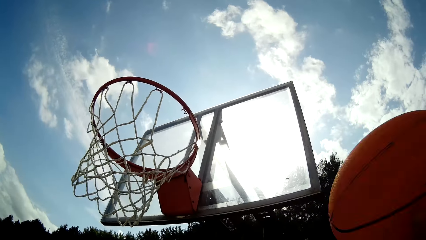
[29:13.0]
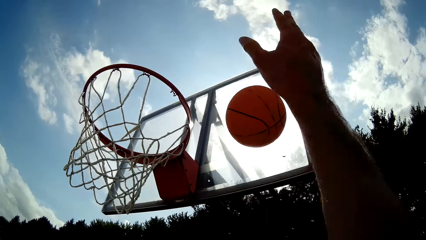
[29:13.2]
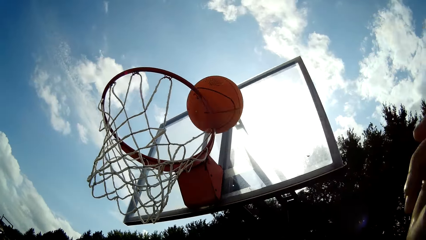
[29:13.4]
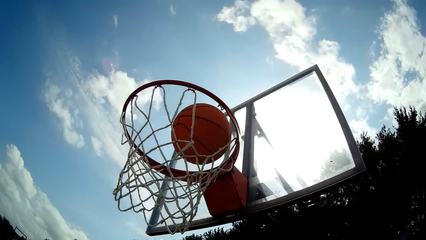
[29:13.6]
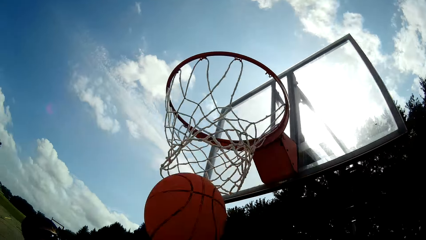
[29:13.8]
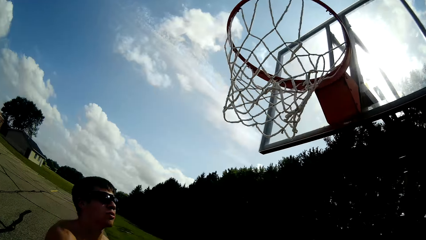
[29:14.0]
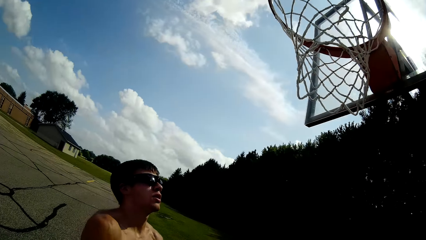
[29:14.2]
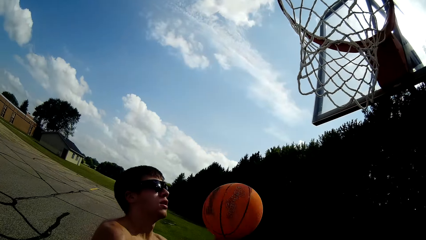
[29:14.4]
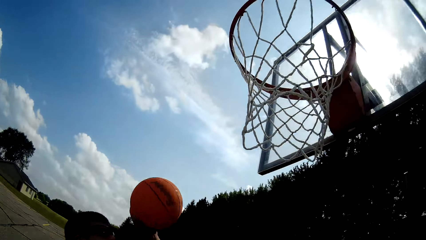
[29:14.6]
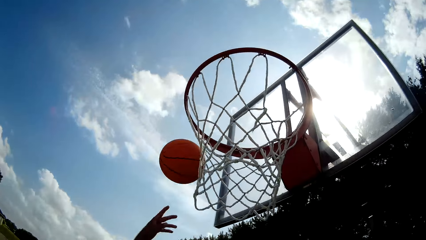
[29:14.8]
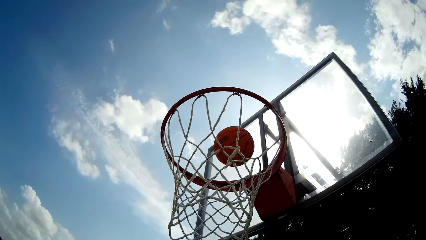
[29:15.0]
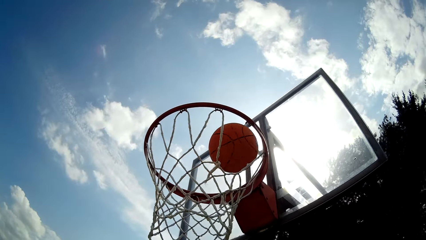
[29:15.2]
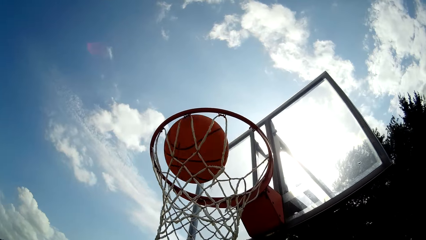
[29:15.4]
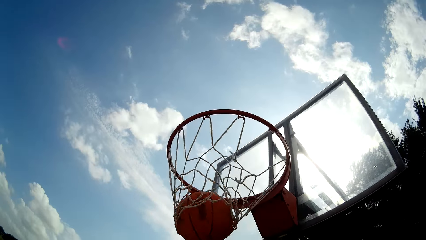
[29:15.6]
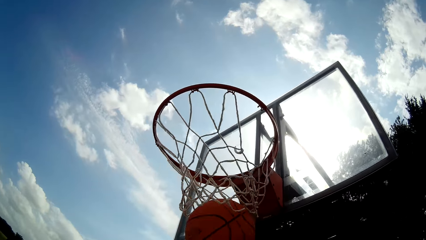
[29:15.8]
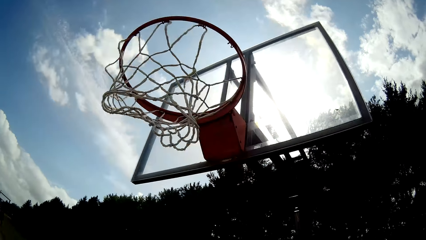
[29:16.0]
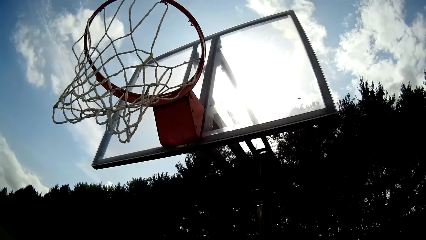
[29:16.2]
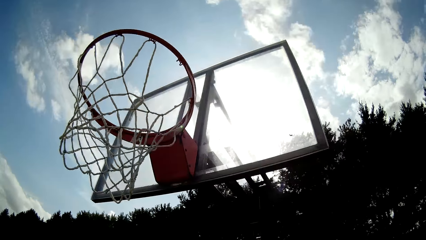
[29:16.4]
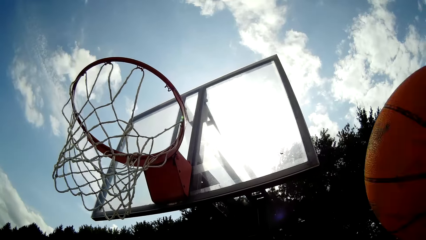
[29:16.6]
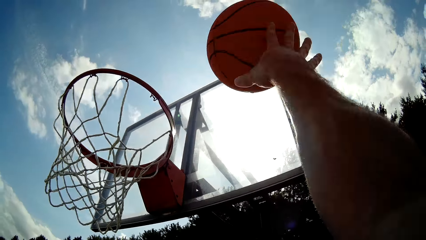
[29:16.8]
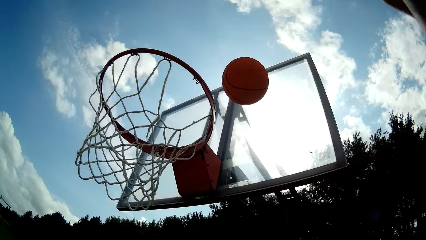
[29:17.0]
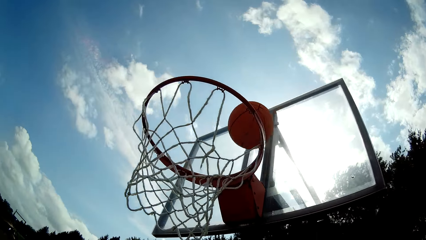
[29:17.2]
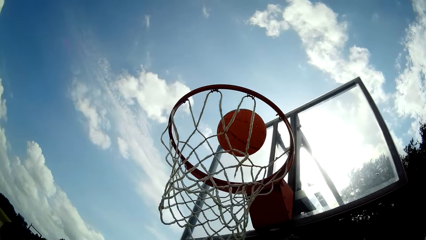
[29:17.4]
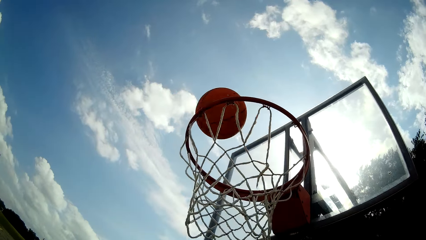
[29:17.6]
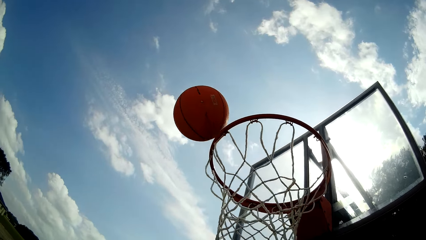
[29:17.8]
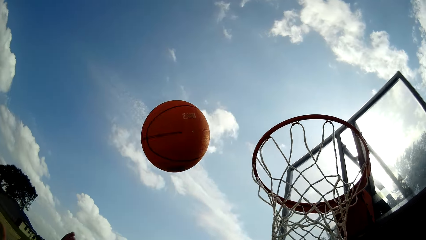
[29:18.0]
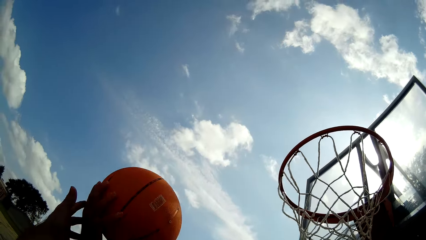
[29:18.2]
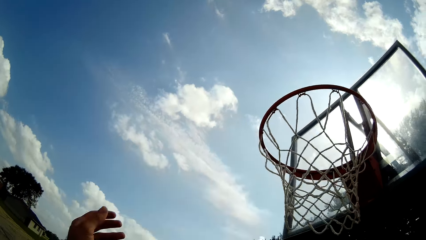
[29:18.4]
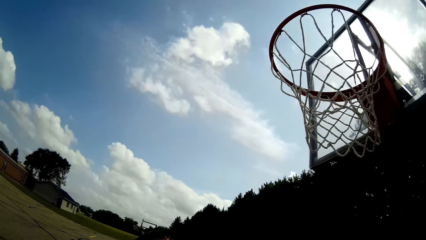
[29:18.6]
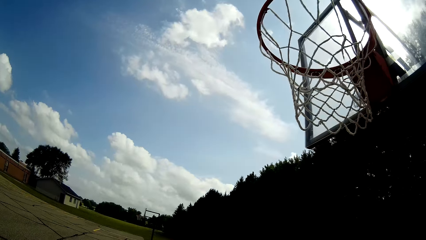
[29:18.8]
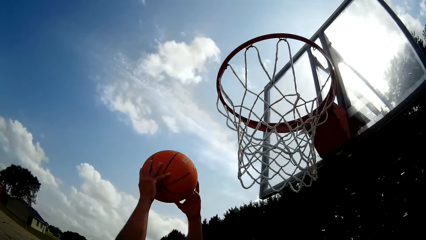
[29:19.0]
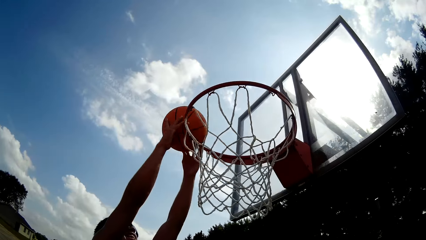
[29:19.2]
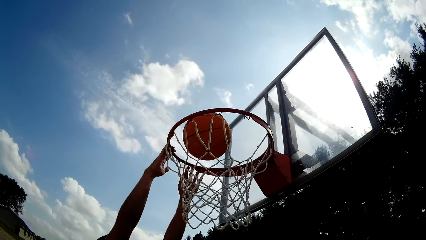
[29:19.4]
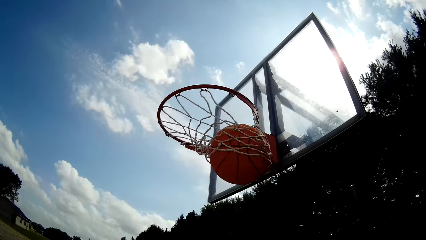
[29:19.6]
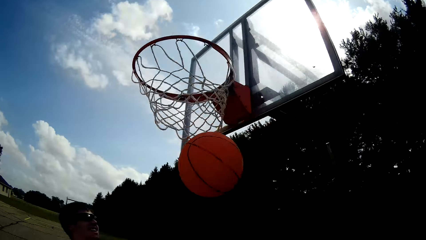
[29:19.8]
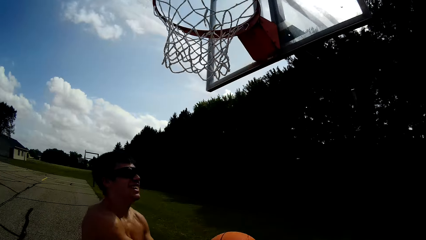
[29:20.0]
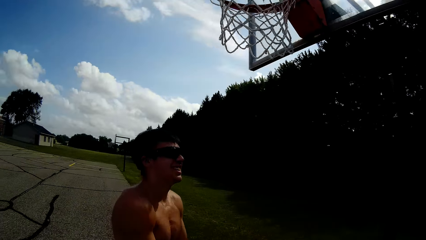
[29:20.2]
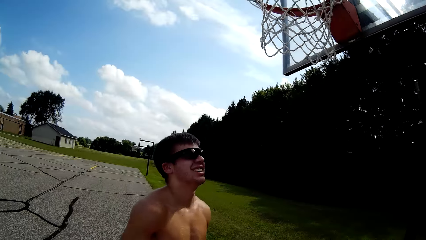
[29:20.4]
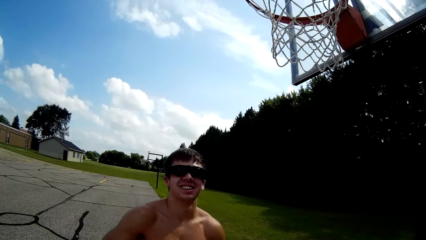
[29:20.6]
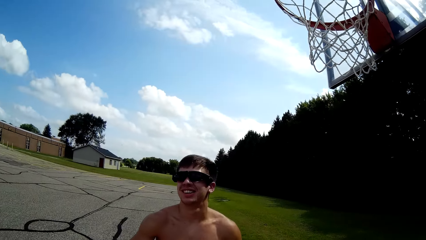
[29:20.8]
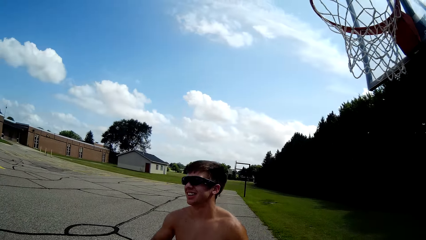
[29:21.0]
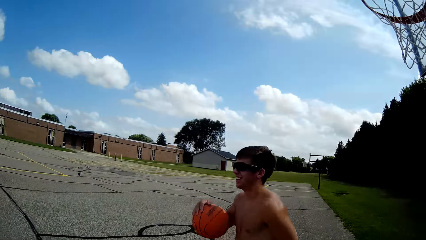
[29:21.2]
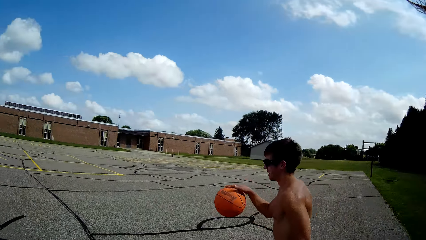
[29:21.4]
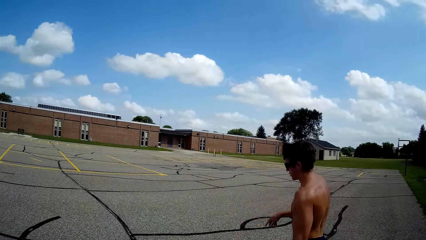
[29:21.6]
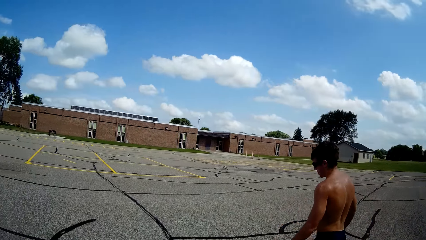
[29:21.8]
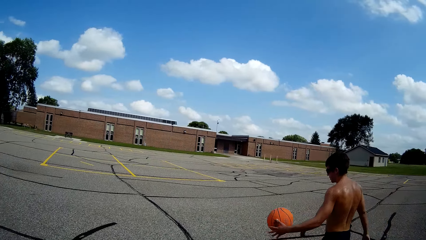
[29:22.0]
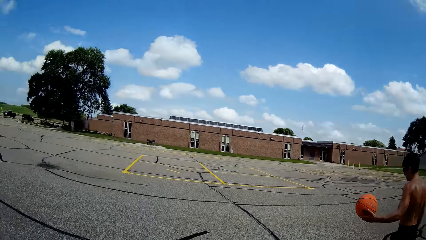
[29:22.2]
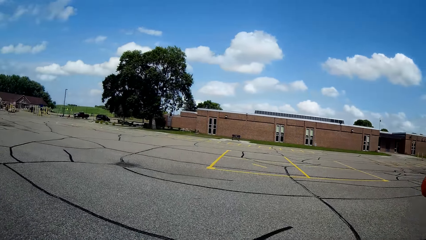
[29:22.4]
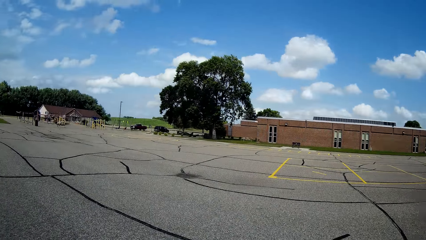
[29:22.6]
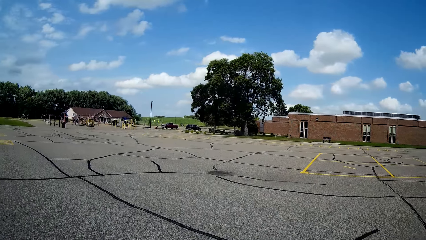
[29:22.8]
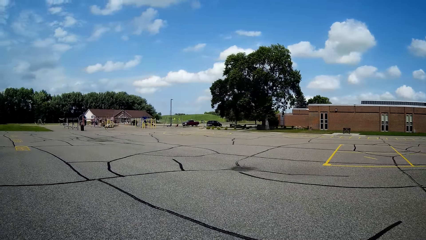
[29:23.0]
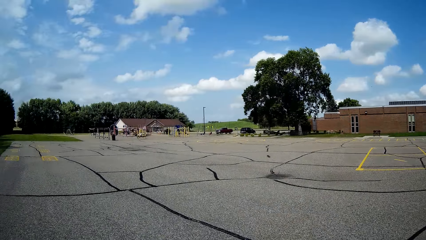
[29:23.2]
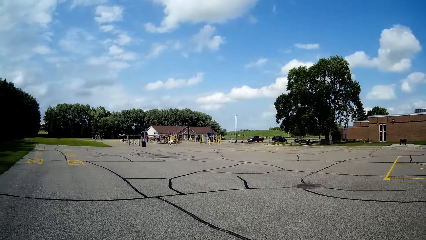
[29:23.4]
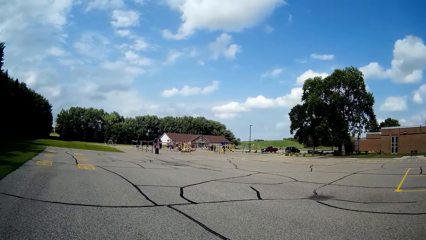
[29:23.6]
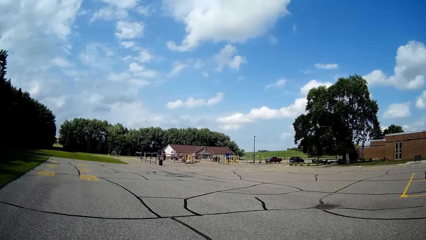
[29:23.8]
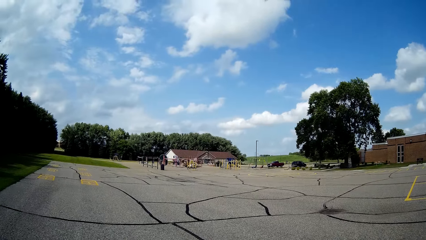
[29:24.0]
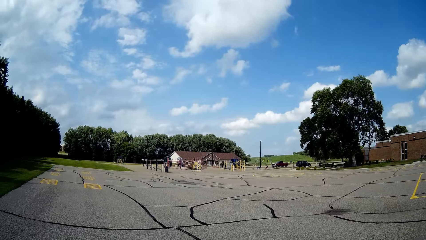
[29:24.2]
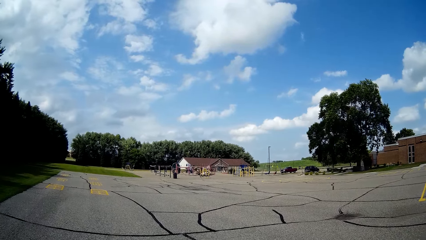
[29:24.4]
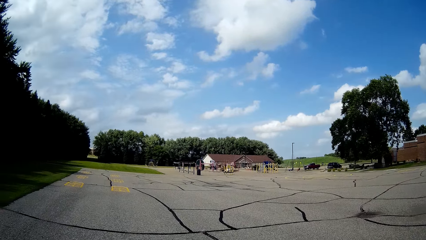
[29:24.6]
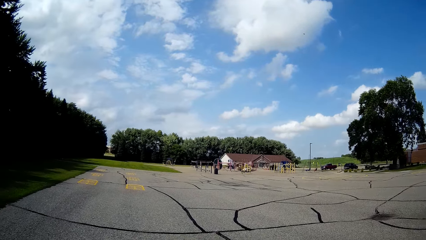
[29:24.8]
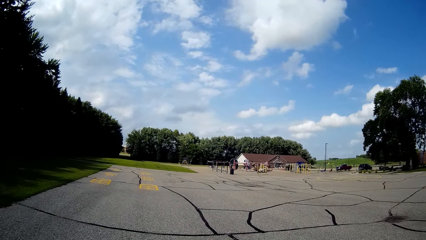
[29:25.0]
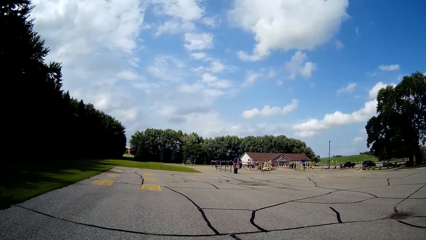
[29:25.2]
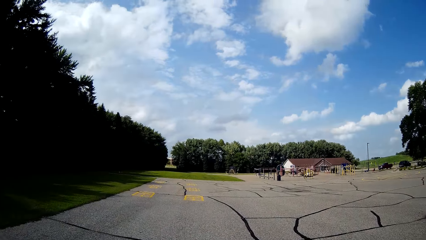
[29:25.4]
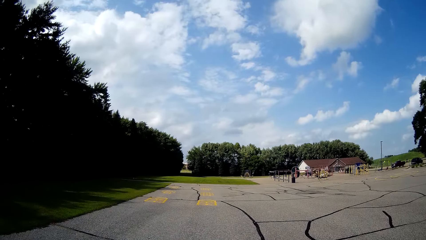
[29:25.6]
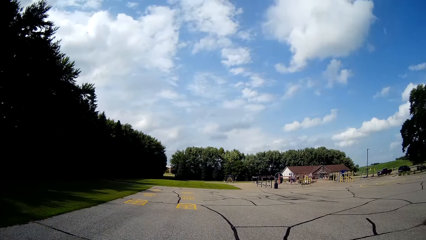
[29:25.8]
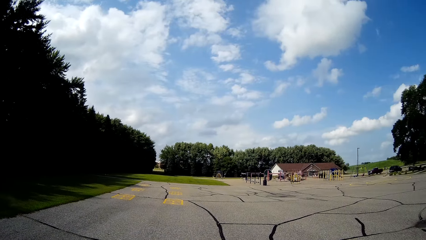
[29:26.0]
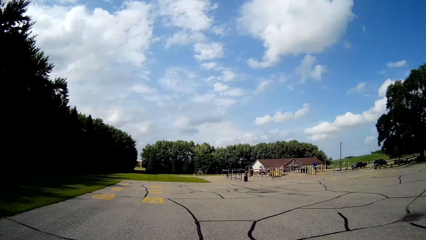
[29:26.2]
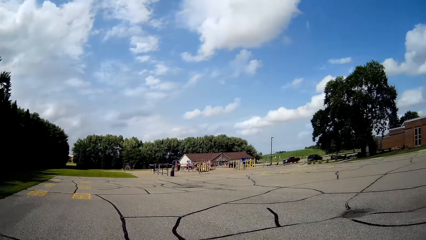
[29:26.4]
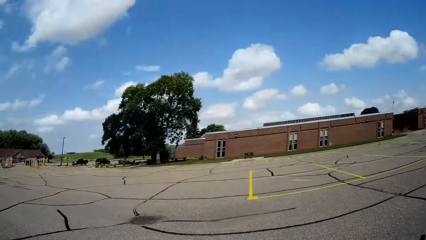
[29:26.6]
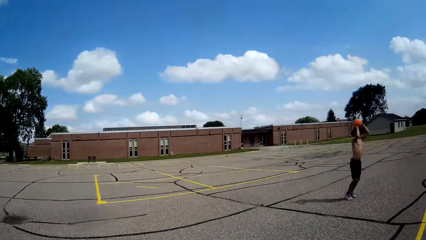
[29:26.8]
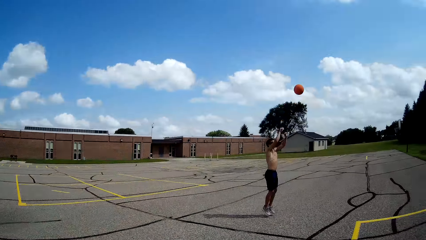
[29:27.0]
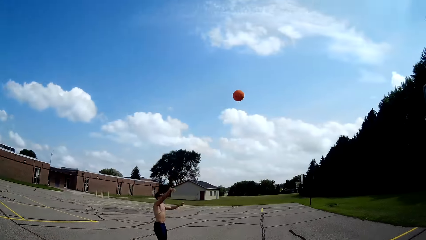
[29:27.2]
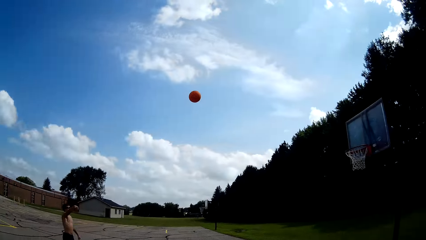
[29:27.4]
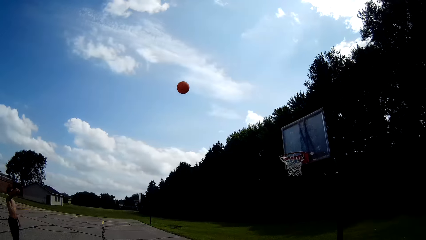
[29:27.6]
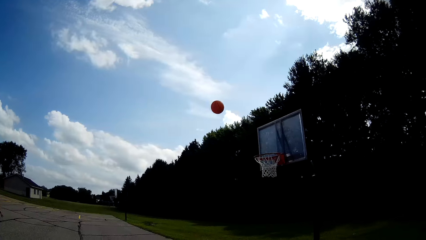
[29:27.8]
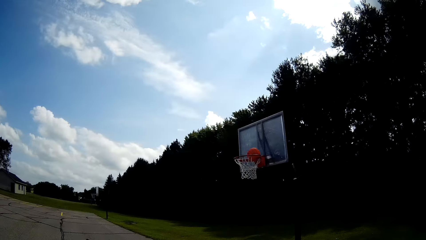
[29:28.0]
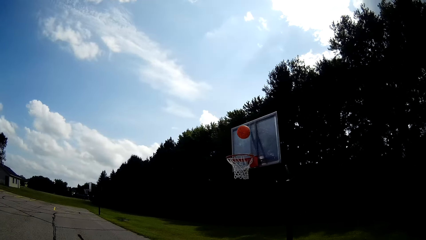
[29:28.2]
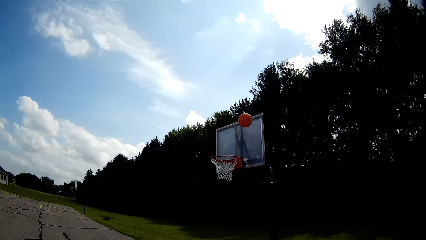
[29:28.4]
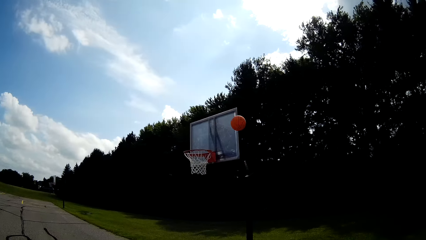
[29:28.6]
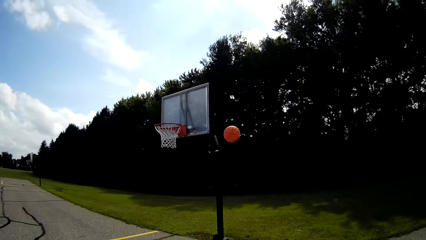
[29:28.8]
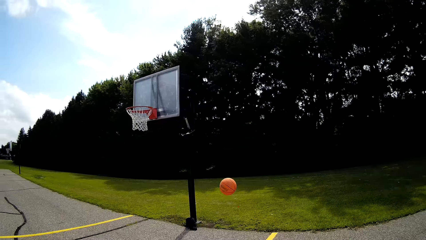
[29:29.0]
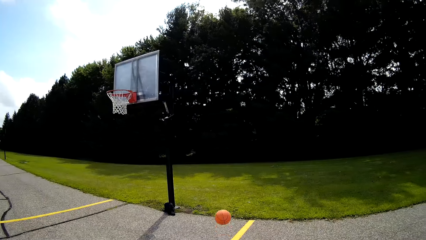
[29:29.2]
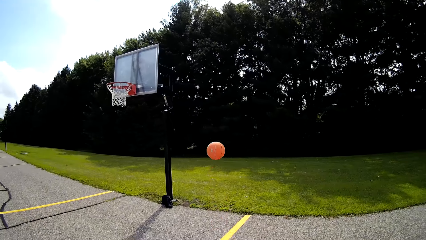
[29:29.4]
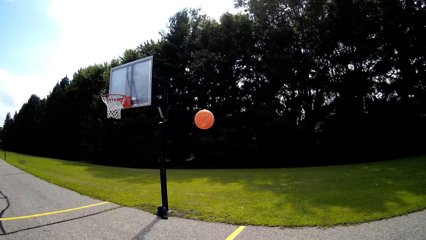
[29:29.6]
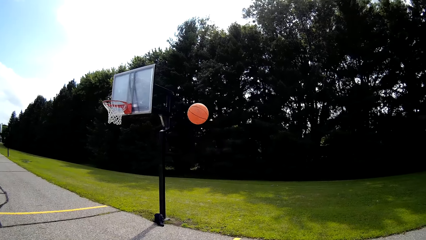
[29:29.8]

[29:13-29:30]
The camera wearer throws the basketball into the net of the basketball post. A man catches the basketball and throws the basketball into the net of the basketball post. The camera wearer catches the basketball and throws the basketball at the net rim of the basketball post. The man catches the basketball and throws the basketball into the net of the basketball post. The man catches the basketball. The camera wearer watches as the man plays the basketball. The man dribbles the ball. The camera wearer walks away from the basketball post. They look around the basketball court. The man throws the ball into the basketball hoop.
